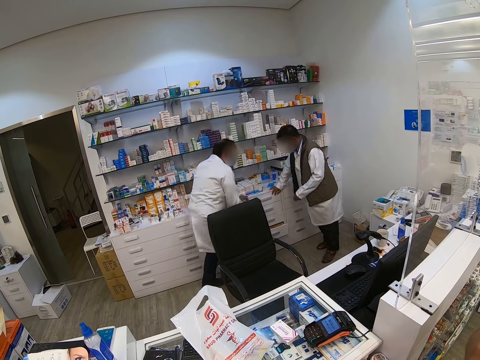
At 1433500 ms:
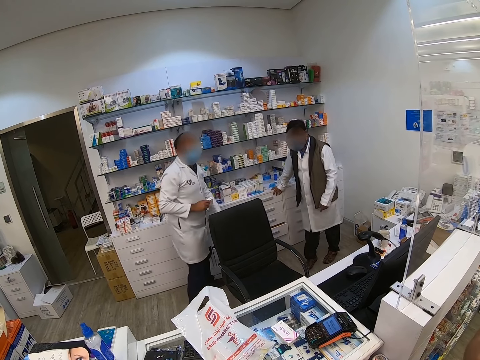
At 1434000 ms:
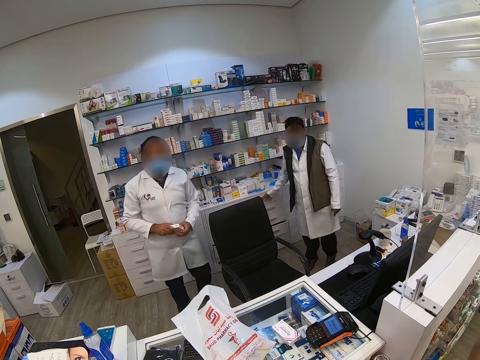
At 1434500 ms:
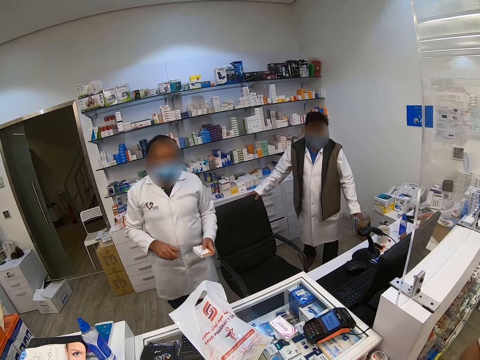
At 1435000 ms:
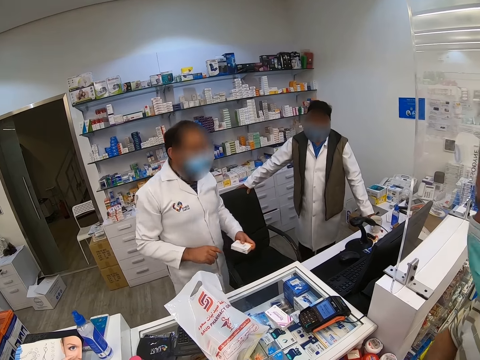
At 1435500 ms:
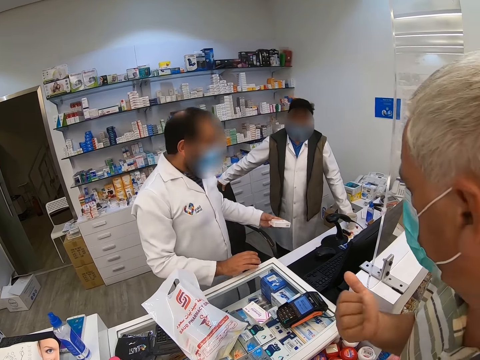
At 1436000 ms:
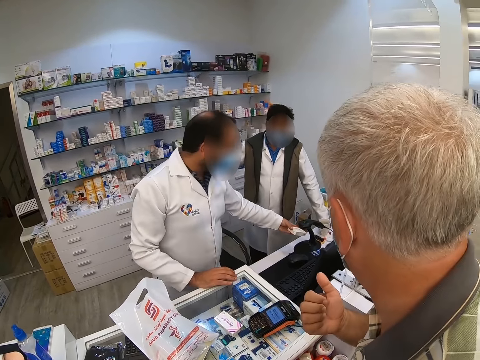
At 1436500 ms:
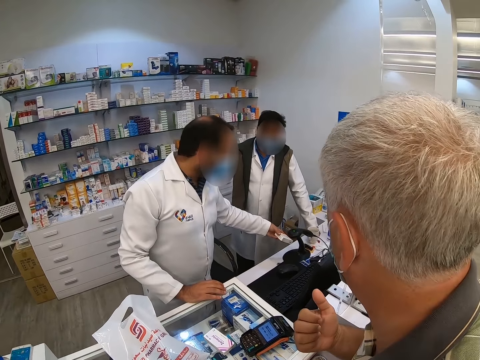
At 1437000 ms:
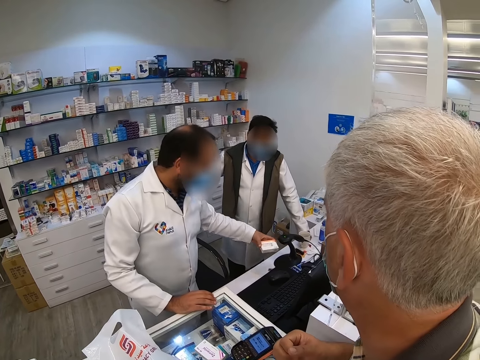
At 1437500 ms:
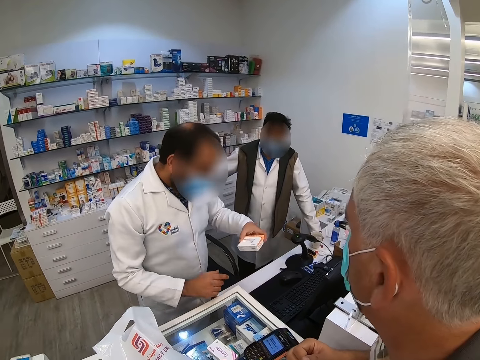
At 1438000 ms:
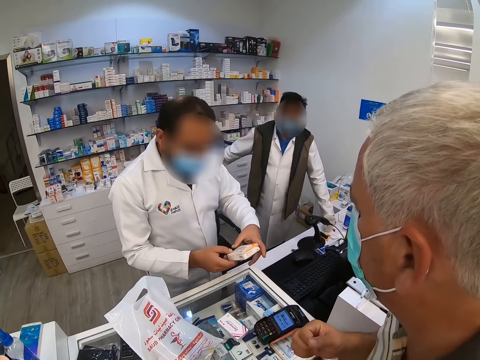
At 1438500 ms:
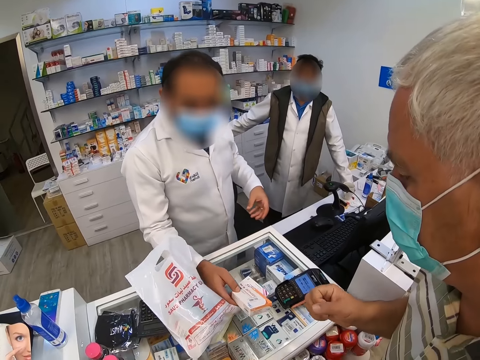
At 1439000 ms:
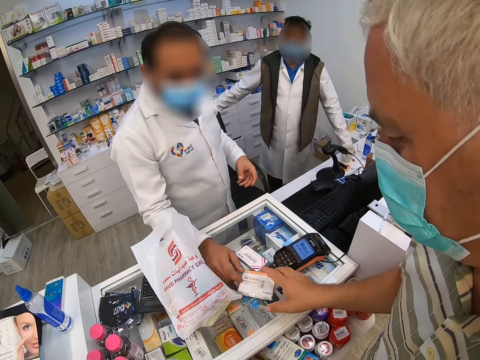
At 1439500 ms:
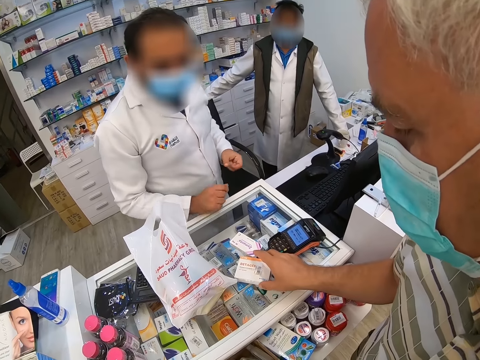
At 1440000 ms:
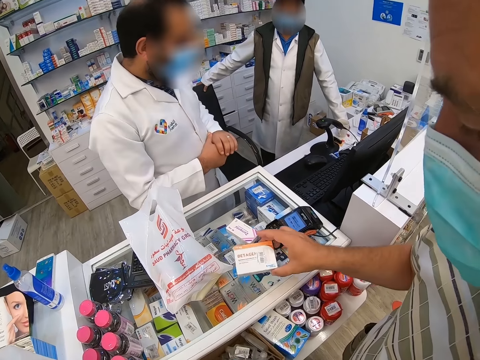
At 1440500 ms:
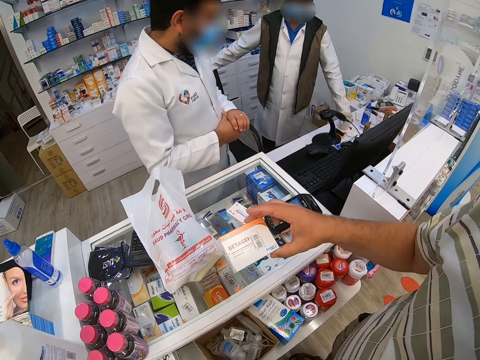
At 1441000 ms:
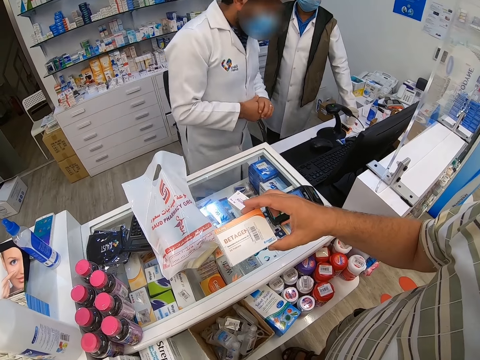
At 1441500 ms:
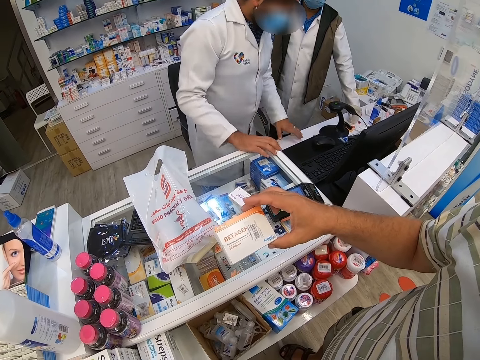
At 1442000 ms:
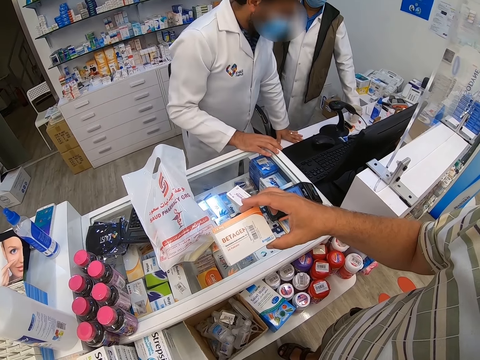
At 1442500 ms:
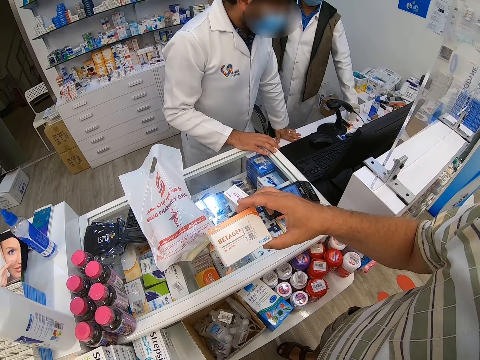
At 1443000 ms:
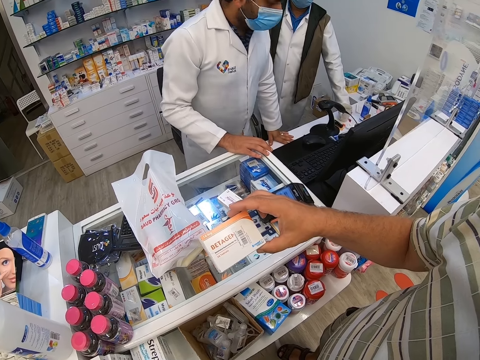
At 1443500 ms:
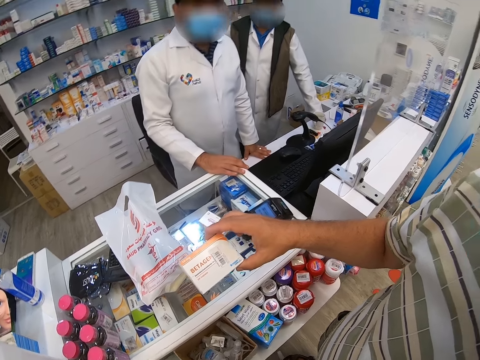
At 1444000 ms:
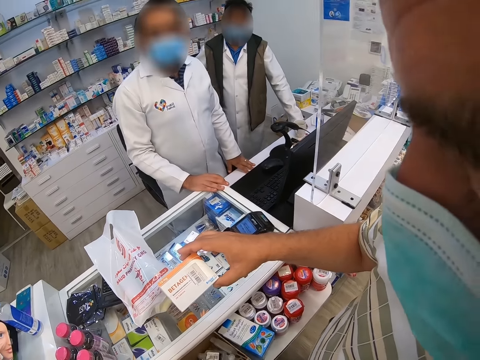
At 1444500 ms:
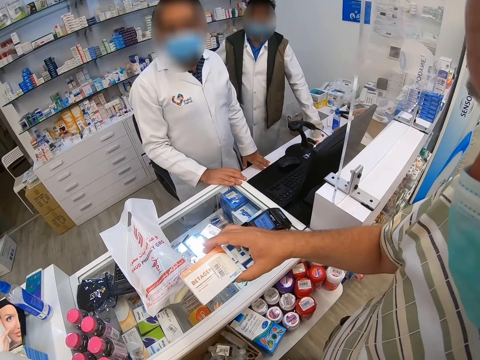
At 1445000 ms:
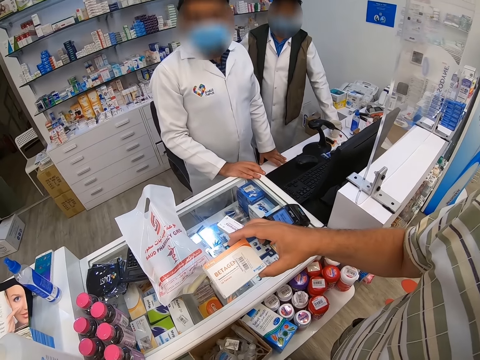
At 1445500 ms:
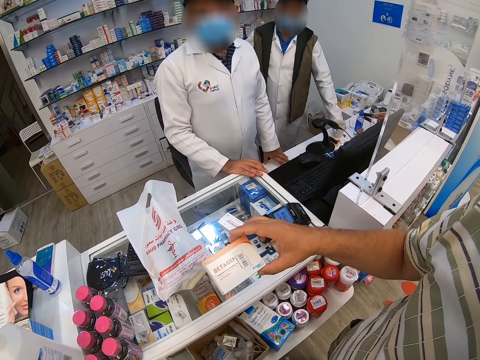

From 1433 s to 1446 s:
The pharmacist closes the drawer. The pharmacist moves back to the counter. The pharmacist holds something. Another pharmacist moves back to the counter. The first pharmacist scans the medicine. A man interacts with the first pharmacist. The first pharmacist hands out medicines to the man. The man checks something and takes the medicines. The first pharmacist holds the table.

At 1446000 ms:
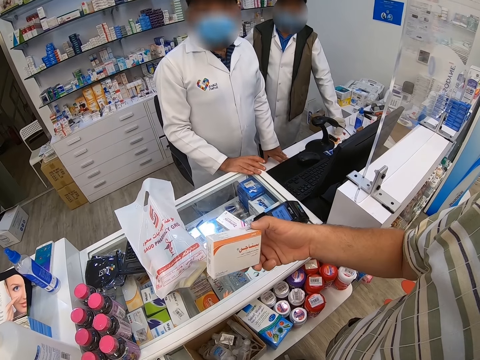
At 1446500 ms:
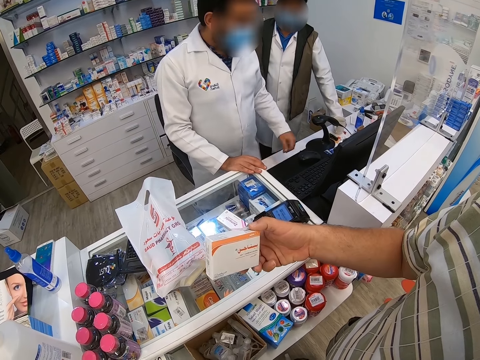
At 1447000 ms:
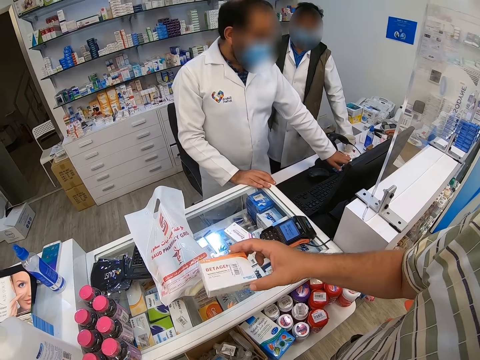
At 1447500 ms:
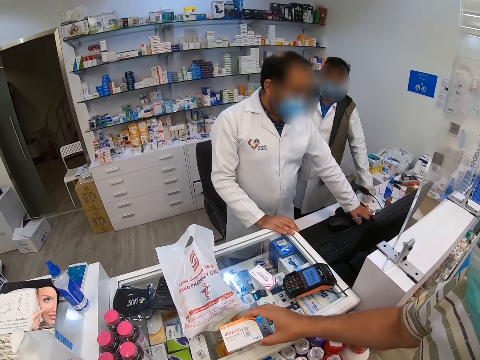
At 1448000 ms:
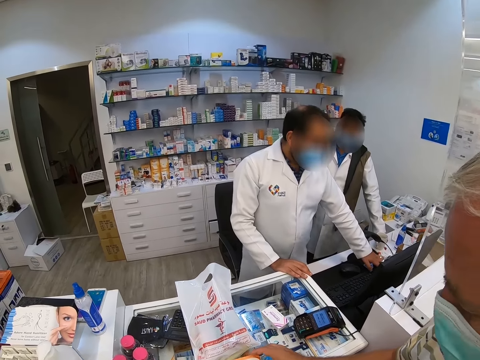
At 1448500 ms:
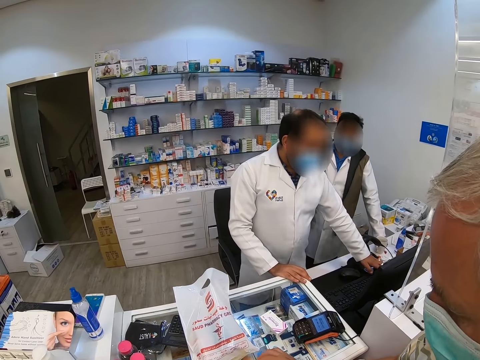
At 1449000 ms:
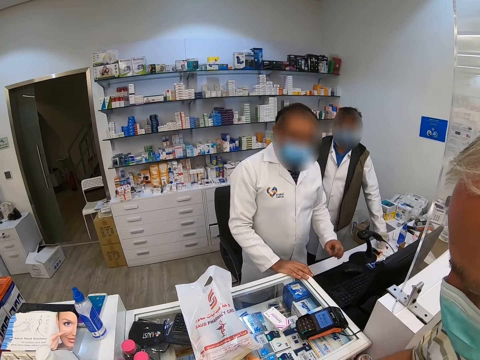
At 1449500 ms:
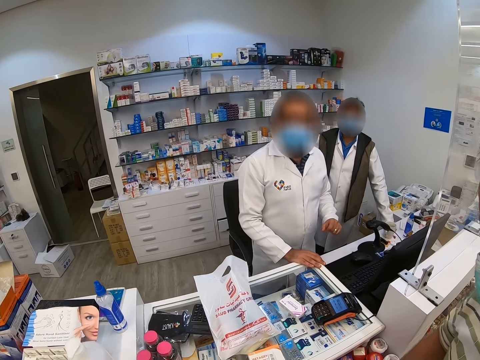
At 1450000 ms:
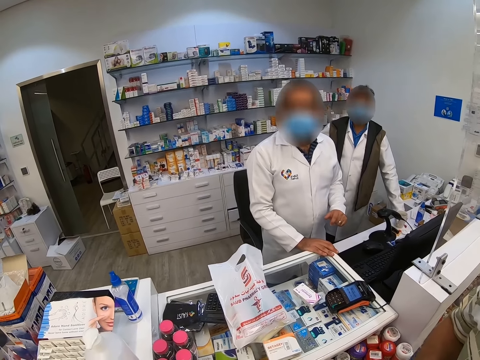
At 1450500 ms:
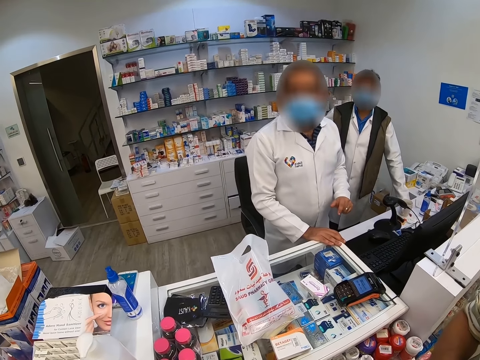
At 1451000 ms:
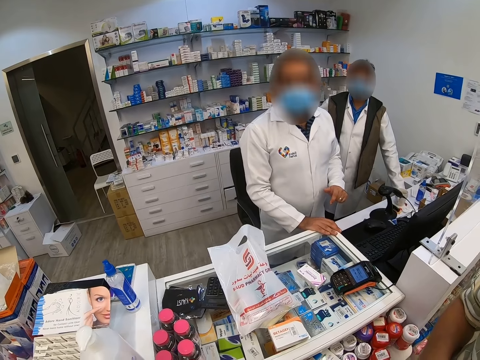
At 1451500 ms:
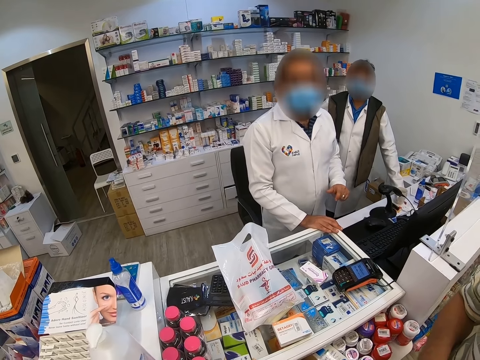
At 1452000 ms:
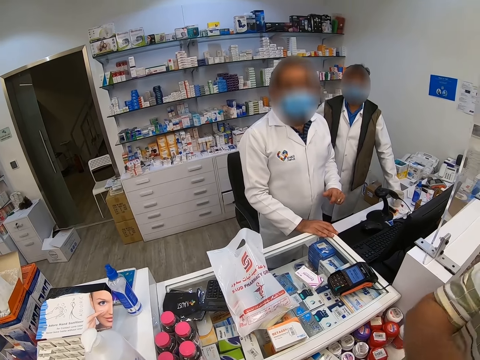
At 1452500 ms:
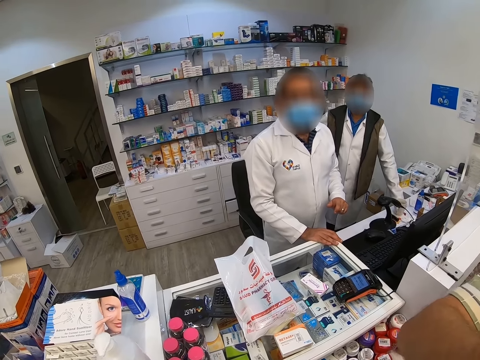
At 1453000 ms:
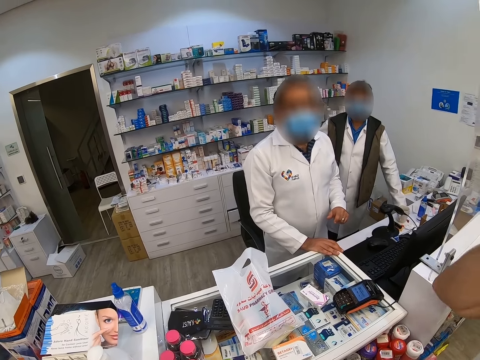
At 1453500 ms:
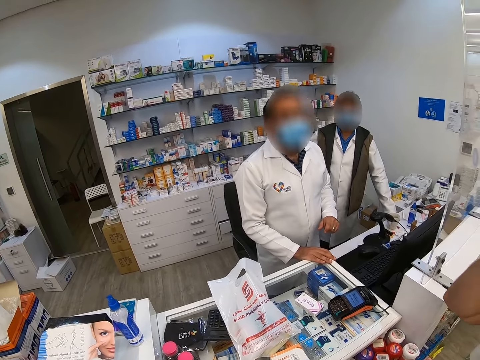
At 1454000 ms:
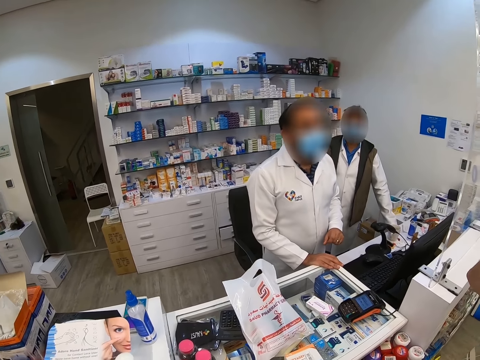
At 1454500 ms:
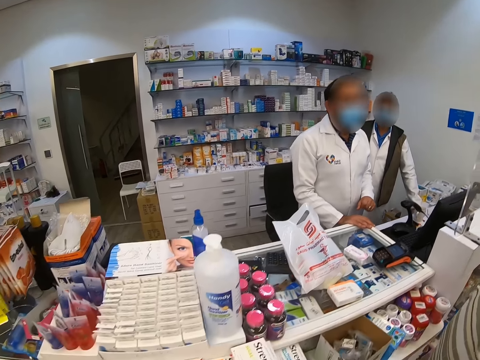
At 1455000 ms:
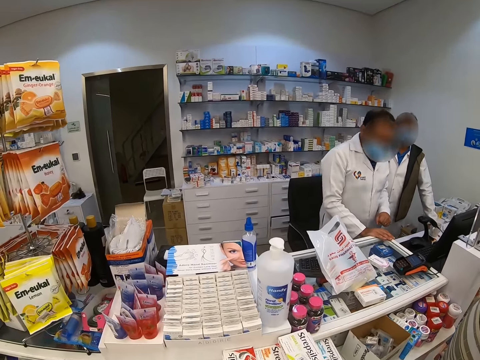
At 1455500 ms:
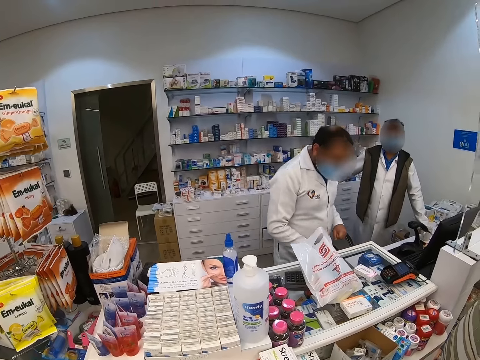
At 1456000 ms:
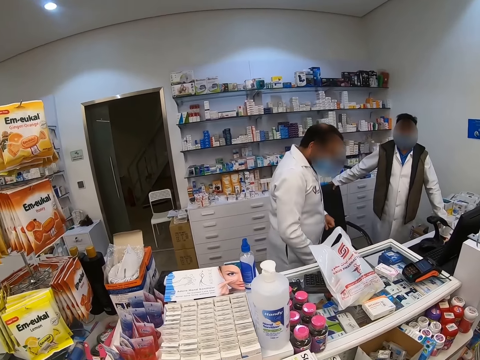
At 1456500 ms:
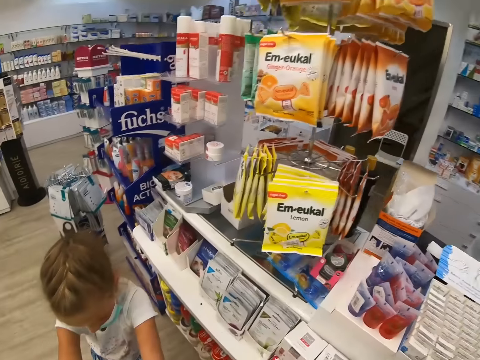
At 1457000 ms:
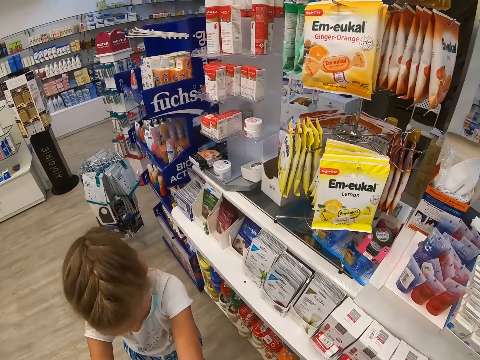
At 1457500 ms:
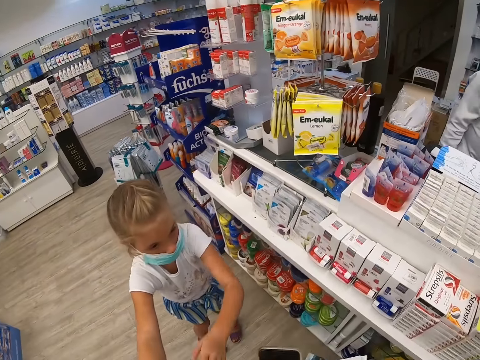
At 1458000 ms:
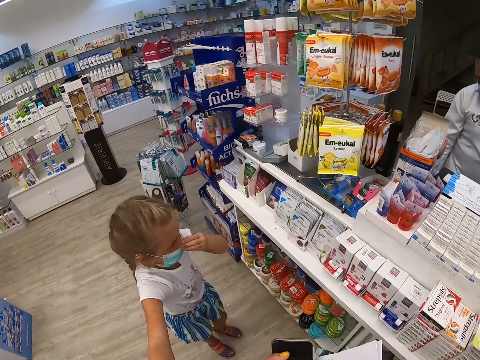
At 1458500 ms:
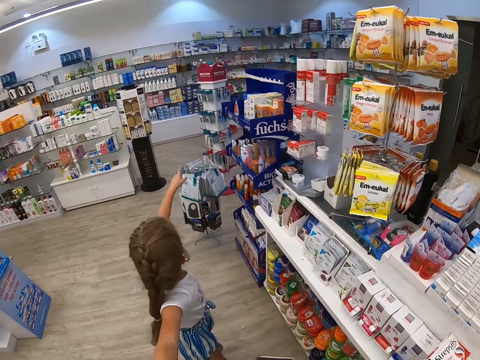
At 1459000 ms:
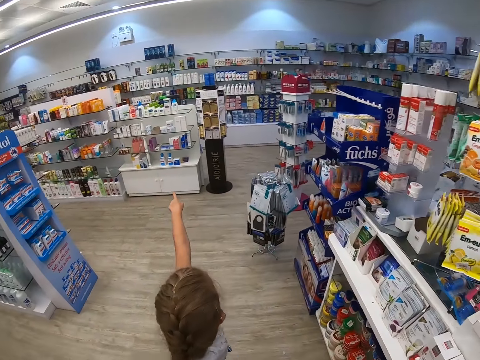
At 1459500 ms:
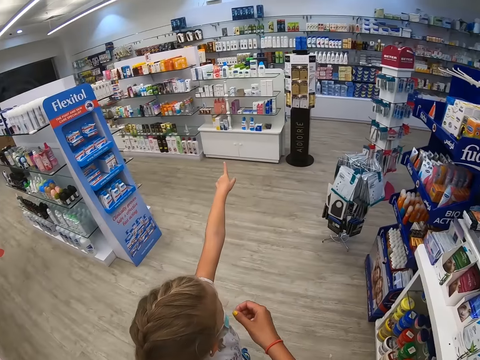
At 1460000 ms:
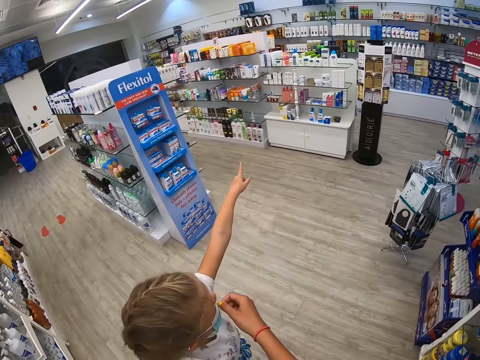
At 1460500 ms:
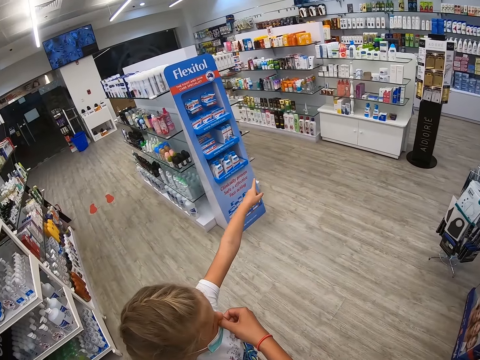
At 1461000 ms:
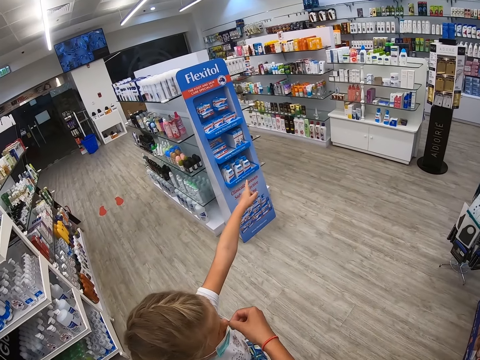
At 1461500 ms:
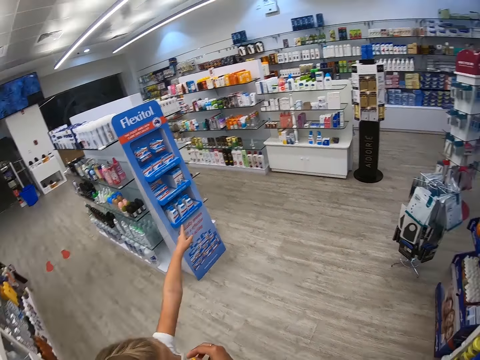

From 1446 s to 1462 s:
The pharmacist checks around. The camera wearer interacts with the pharmacist. They look around. They interact with a girl. A child points at the shelf.
